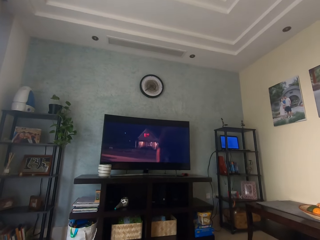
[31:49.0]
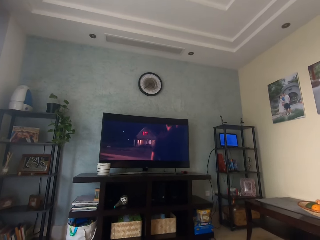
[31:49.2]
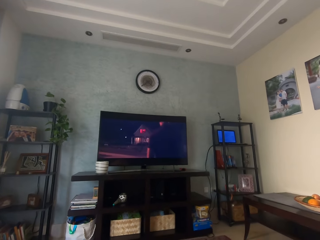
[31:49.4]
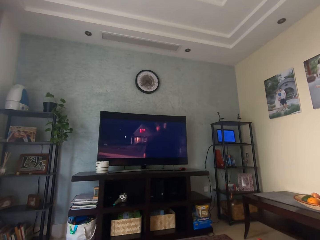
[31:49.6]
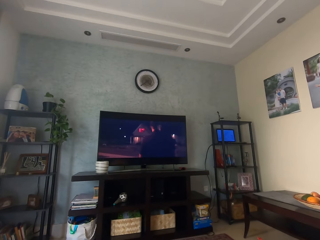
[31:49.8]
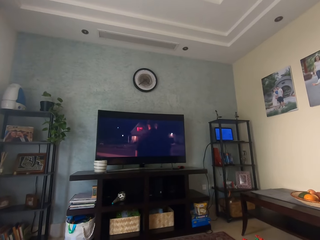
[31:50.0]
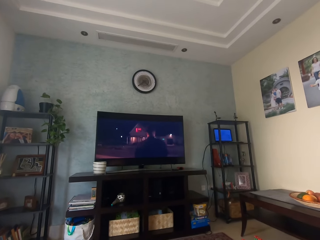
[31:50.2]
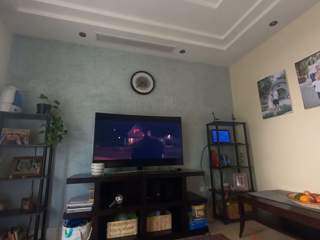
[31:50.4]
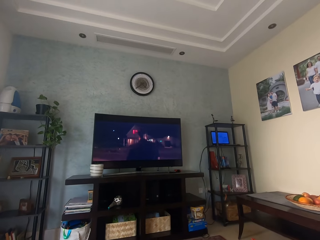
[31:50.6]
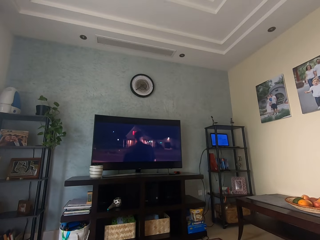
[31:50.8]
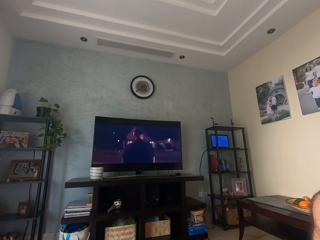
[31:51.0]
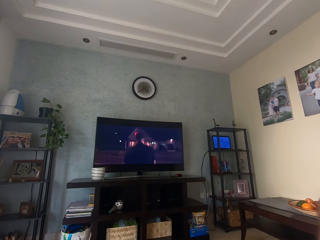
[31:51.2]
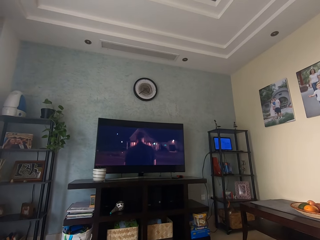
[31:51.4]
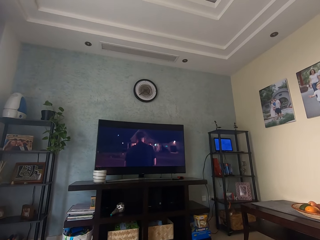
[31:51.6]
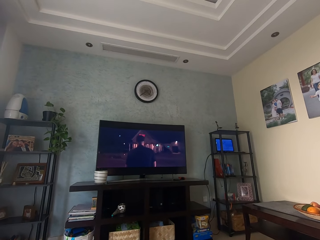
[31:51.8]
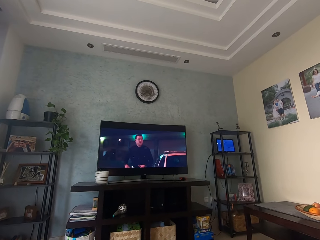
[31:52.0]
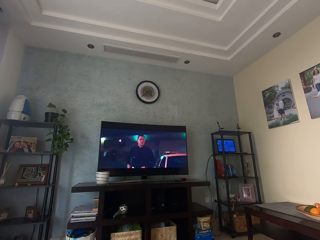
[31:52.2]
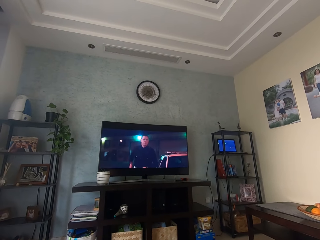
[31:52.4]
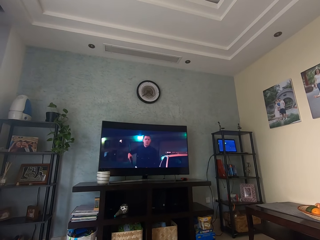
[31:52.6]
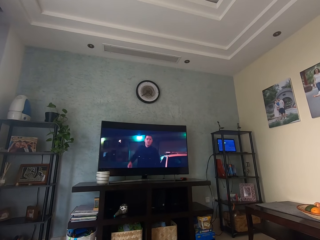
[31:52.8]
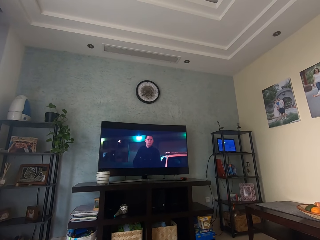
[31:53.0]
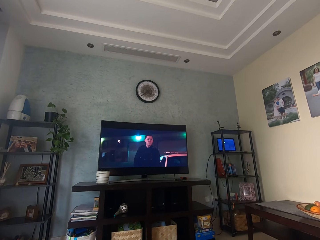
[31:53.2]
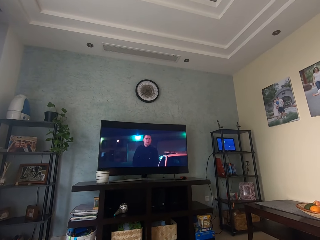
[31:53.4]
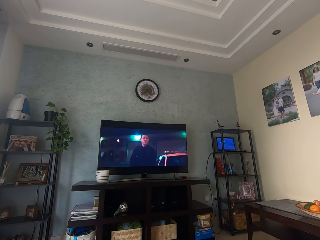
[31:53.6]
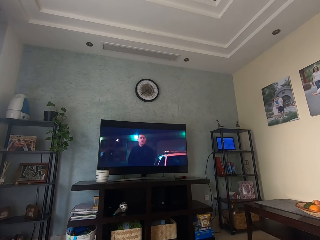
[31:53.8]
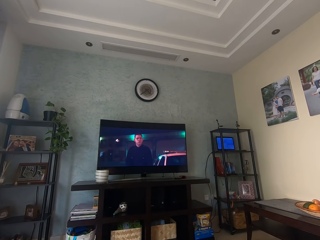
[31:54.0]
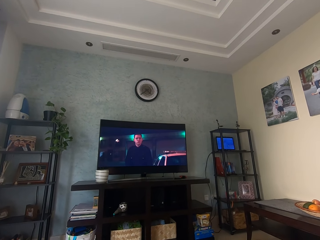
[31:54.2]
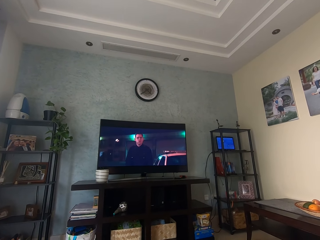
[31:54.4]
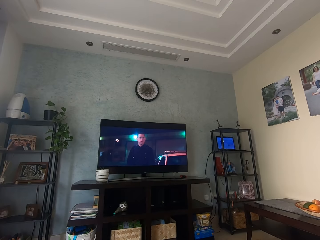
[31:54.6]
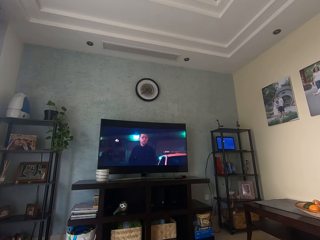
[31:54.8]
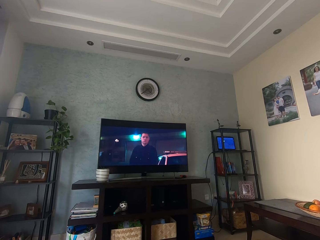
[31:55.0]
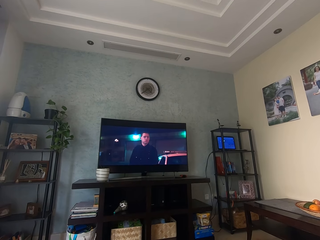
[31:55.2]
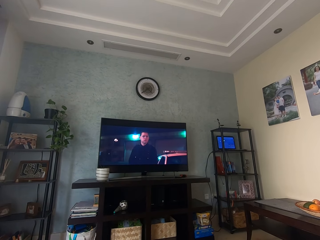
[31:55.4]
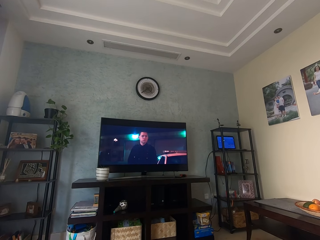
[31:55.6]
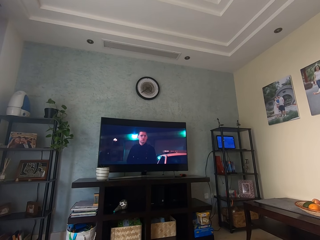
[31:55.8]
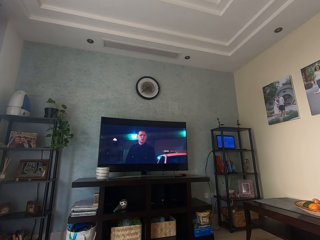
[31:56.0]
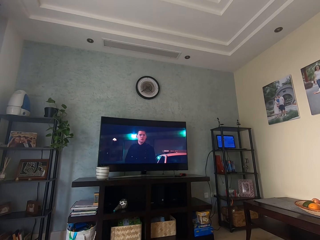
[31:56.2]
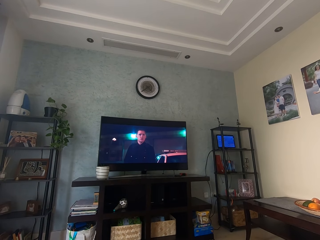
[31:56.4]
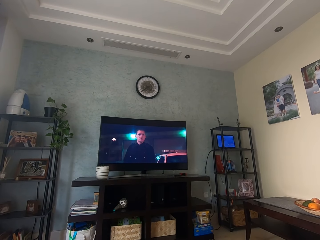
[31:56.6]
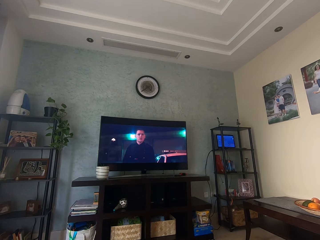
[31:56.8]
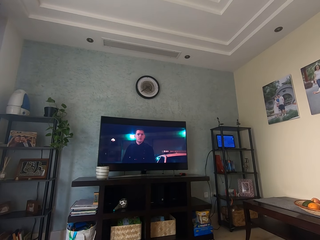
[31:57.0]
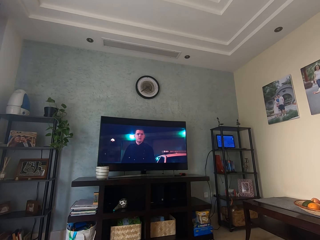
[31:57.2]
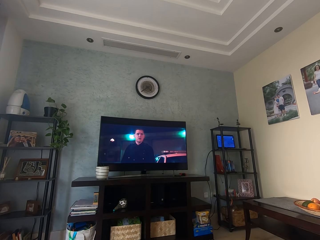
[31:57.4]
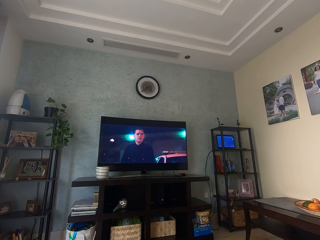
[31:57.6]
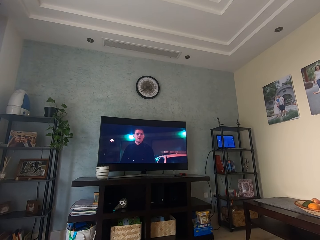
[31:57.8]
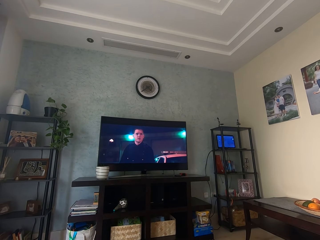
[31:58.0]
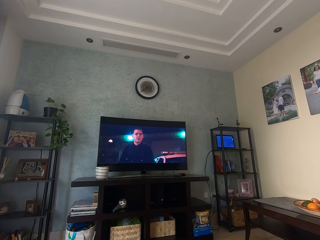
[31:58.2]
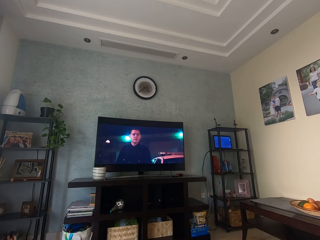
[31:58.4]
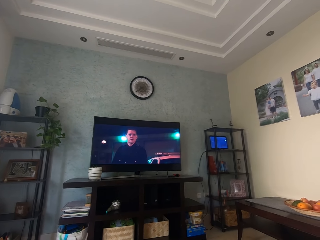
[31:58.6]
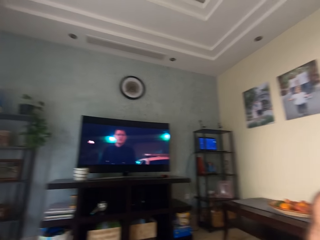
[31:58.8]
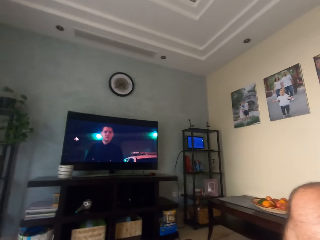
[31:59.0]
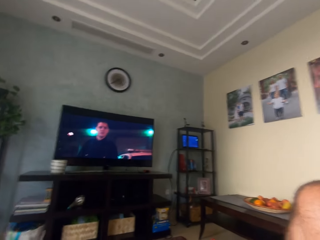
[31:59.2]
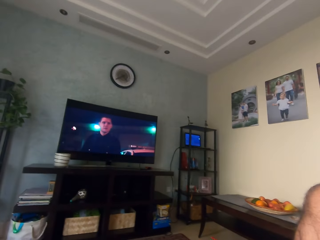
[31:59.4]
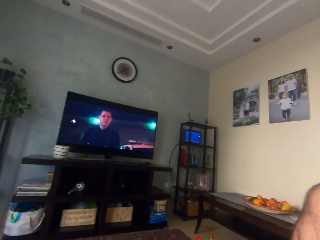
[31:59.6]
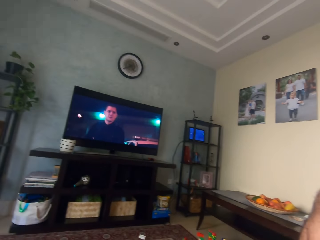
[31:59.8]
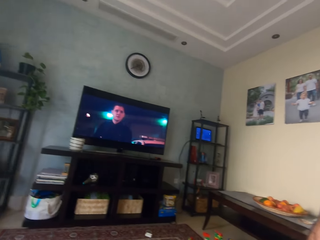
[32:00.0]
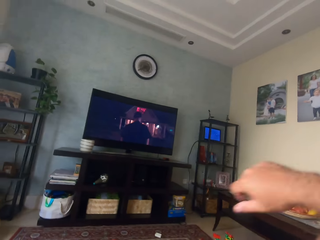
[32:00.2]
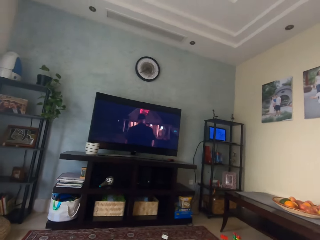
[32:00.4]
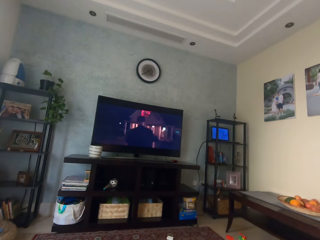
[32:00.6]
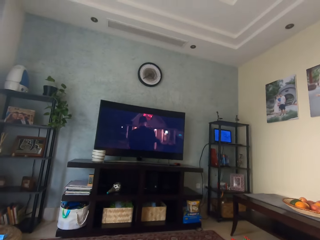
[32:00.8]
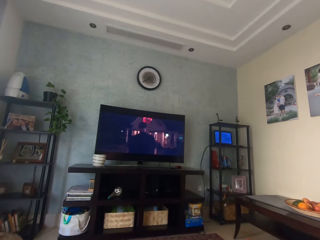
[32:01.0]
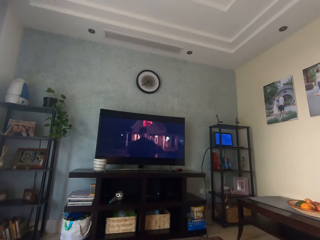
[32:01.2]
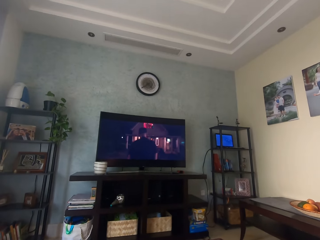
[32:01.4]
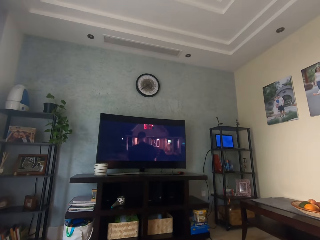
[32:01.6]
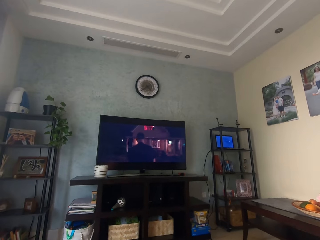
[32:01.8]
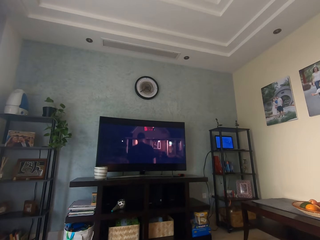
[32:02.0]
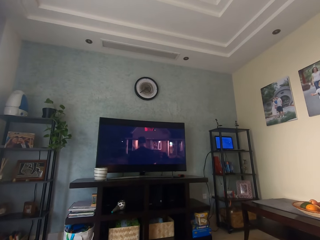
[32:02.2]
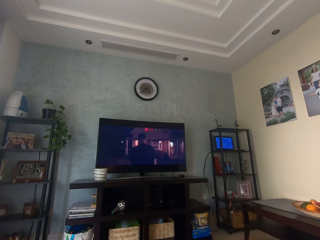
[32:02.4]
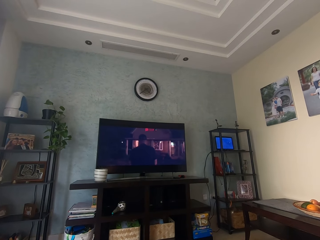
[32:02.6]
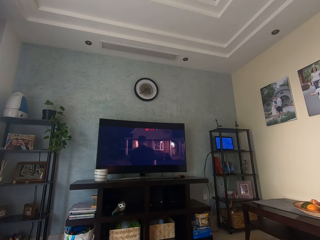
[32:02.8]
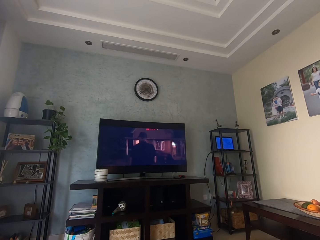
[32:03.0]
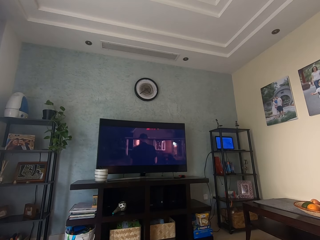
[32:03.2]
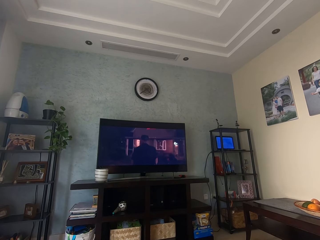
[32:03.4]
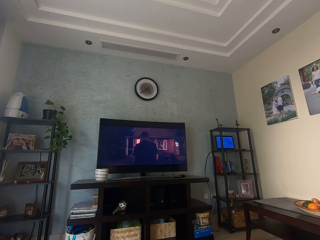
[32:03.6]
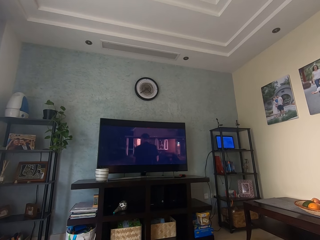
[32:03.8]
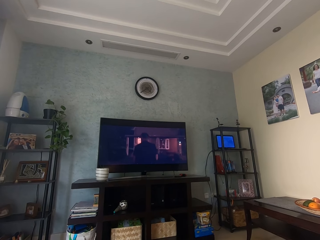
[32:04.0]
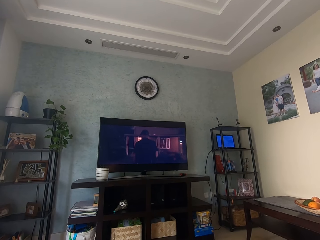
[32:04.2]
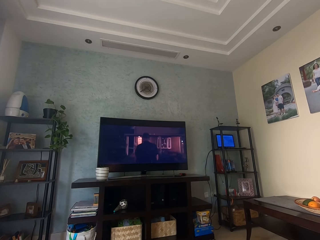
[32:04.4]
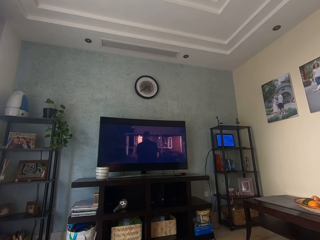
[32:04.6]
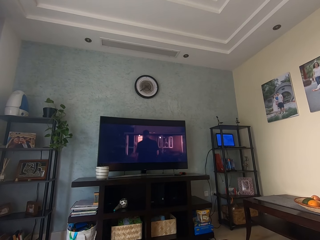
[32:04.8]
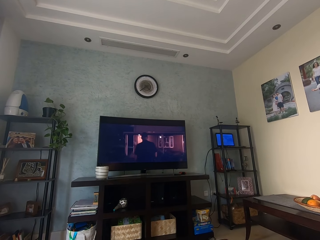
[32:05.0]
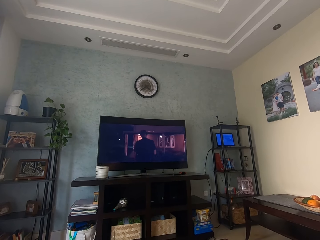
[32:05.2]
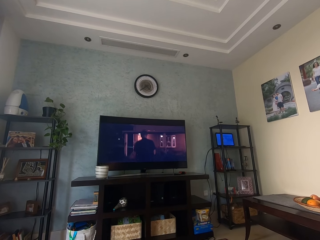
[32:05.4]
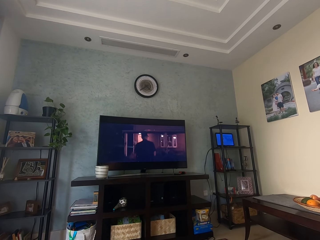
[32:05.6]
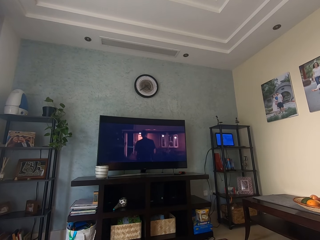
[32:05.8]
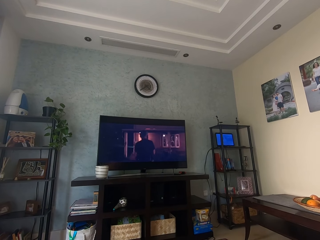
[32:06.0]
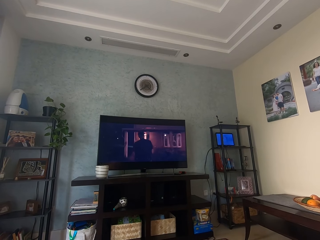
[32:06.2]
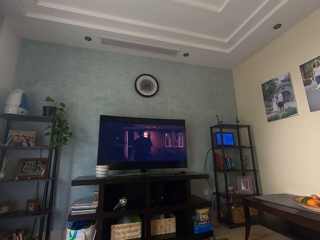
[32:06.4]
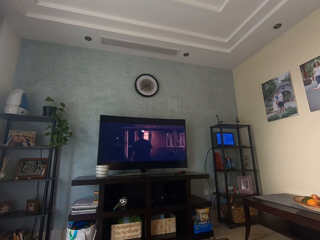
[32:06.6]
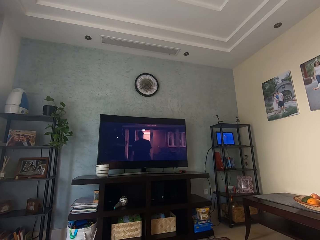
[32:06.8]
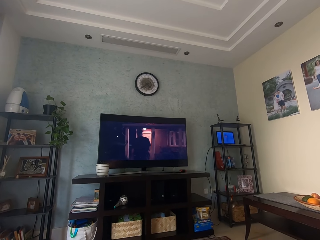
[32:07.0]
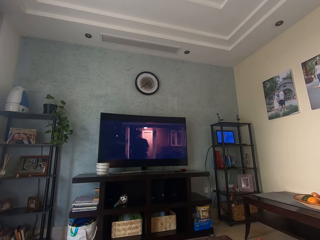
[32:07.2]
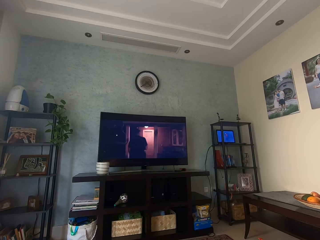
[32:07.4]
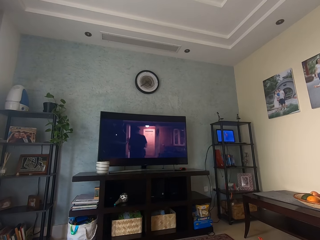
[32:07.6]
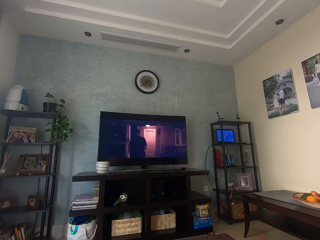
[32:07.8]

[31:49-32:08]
The camera wearer moves the thigh. He looks at the television. He moves the thigh, places his right hand on his knee and watches a movie on the television in the living room.

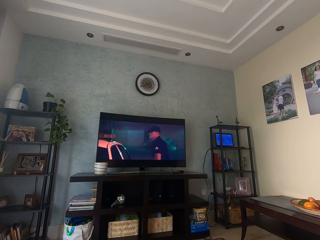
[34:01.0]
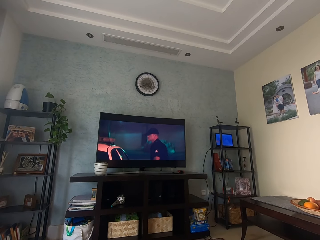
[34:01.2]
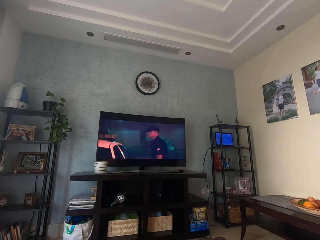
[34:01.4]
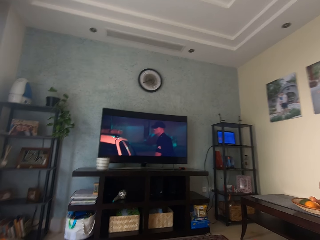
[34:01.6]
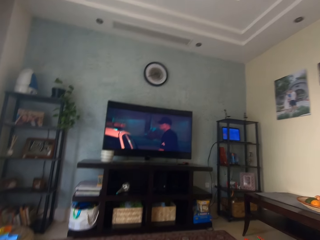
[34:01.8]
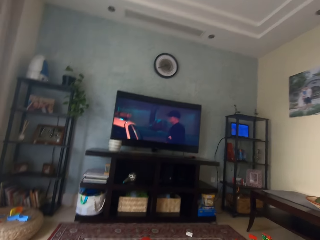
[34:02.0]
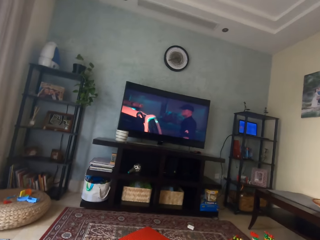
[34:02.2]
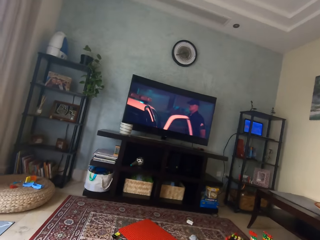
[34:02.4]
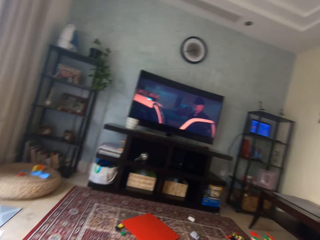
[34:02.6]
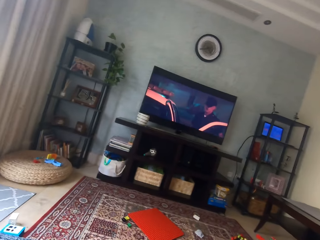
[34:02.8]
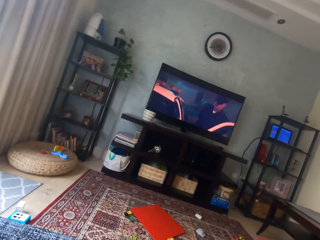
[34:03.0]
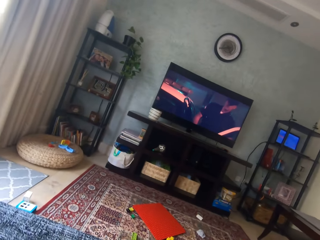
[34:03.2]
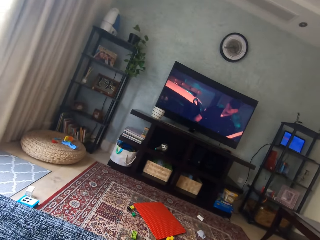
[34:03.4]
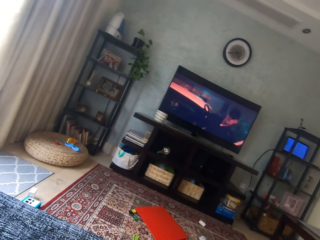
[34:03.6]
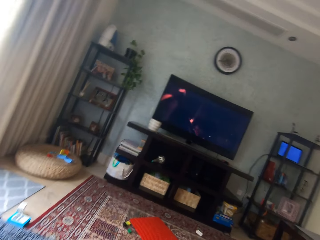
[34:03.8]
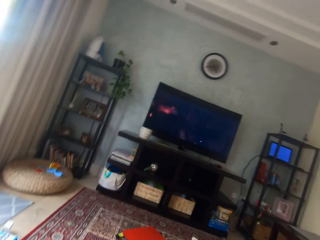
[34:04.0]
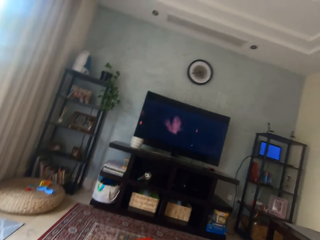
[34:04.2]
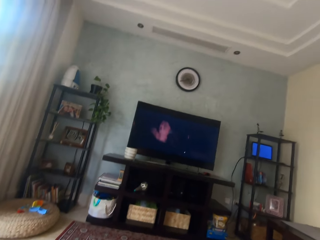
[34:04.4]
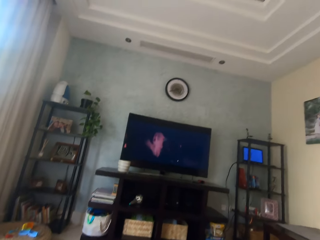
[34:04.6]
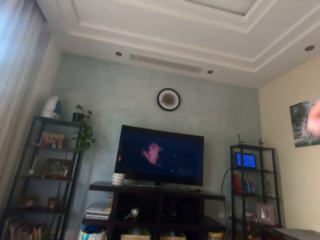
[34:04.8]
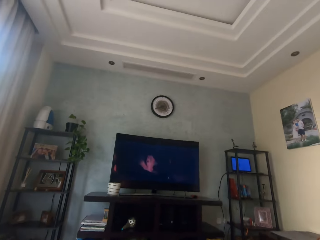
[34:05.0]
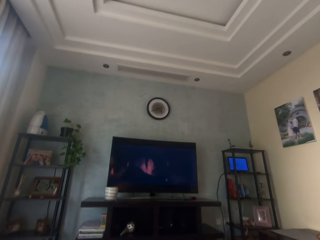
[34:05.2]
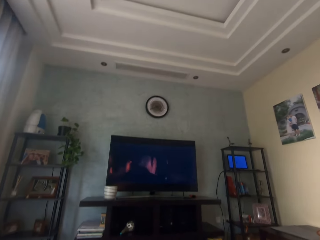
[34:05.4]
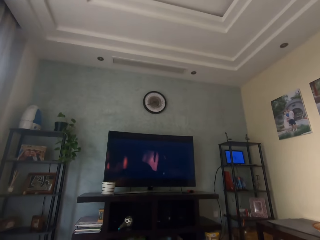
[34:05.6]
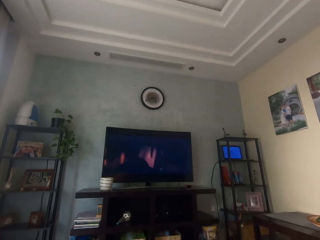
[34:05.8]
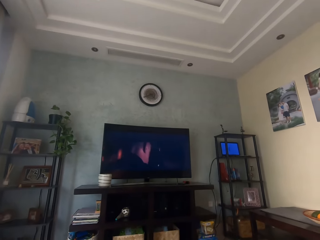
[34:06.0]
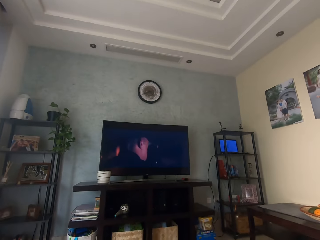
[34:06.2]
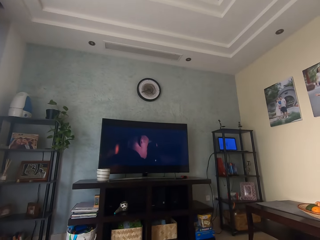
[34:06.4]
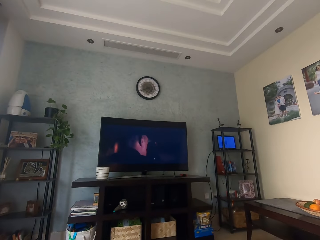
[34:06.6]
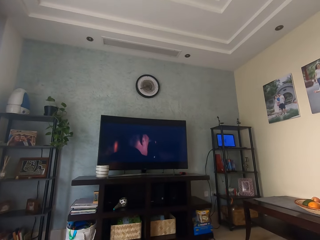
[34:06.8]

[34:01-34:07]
The camera wearer looks aside. They move their hand.
